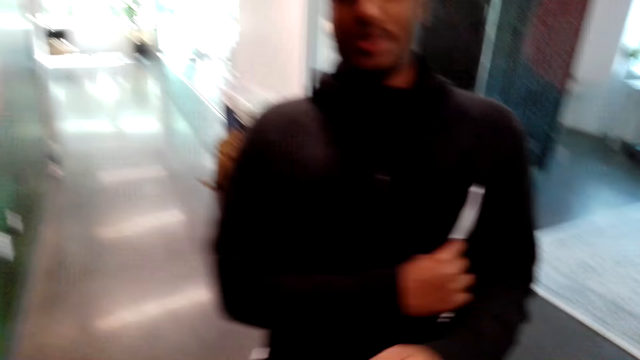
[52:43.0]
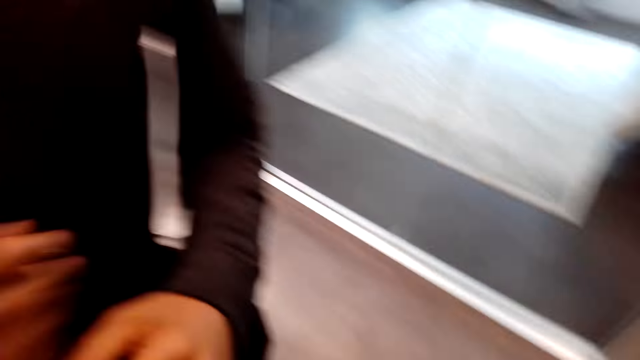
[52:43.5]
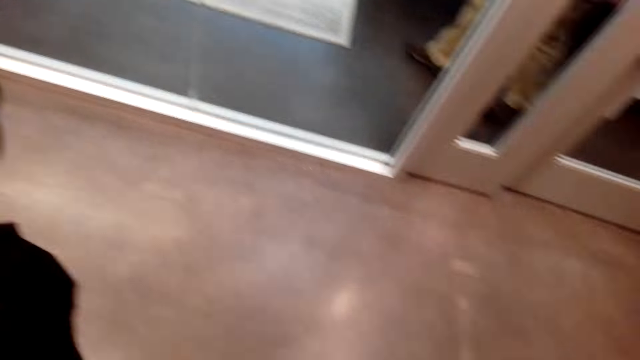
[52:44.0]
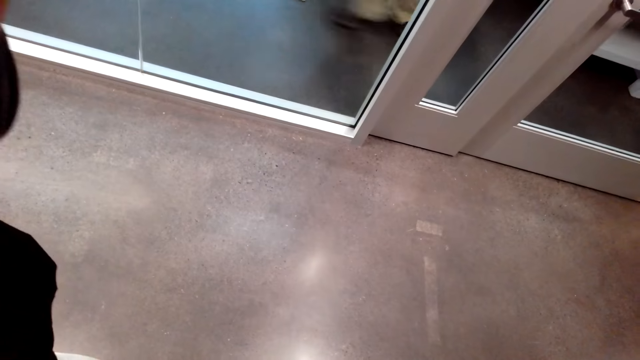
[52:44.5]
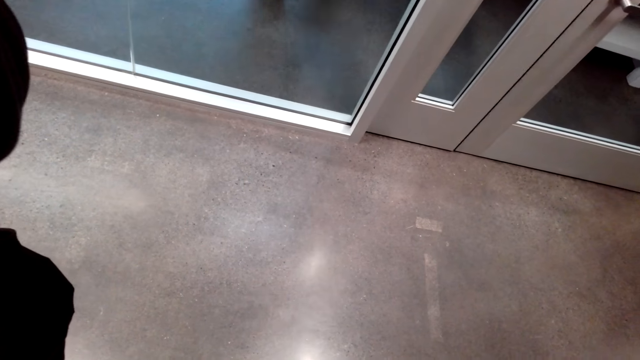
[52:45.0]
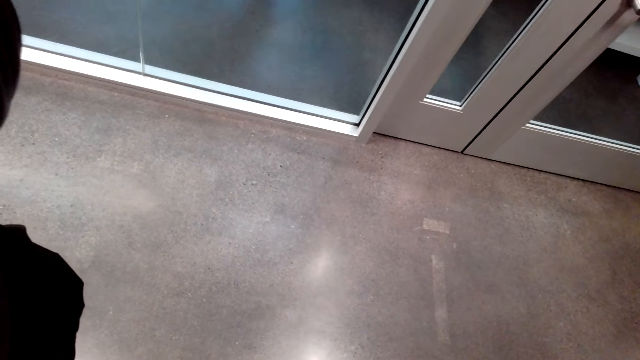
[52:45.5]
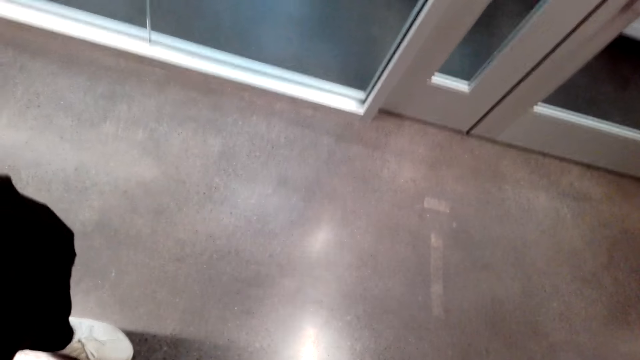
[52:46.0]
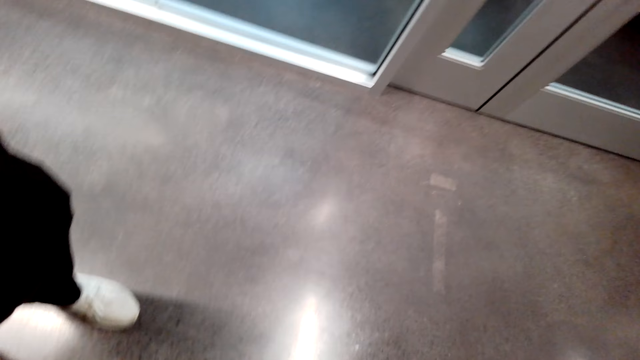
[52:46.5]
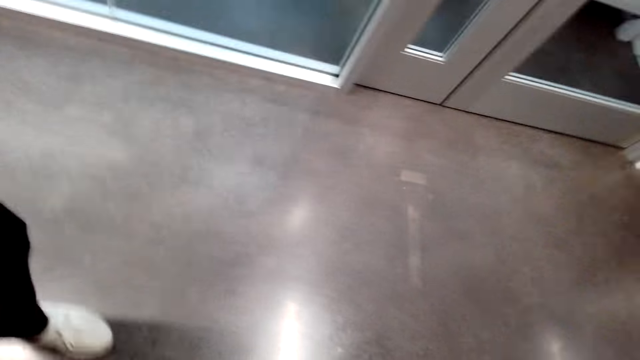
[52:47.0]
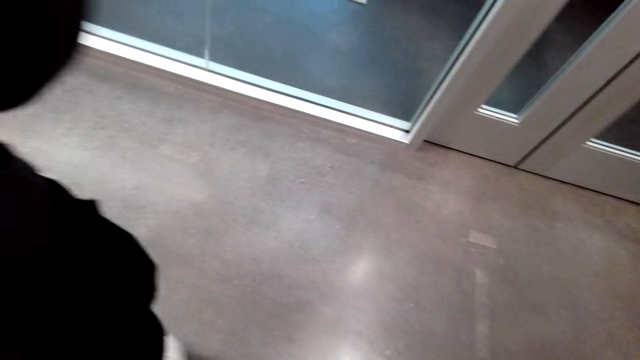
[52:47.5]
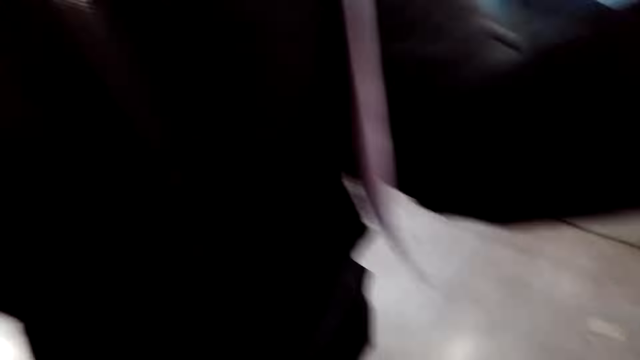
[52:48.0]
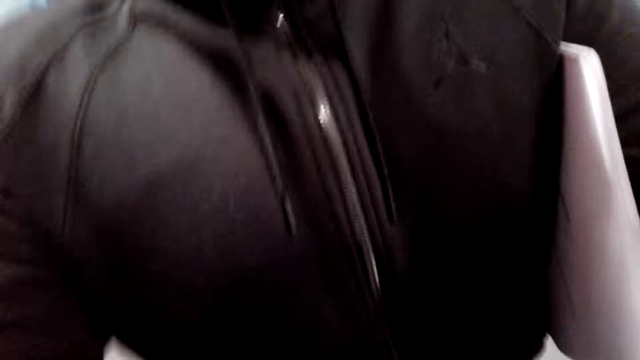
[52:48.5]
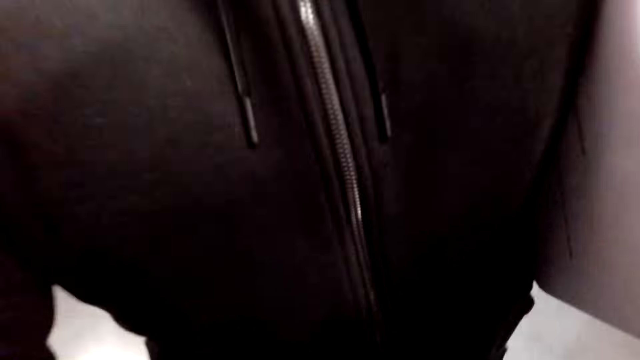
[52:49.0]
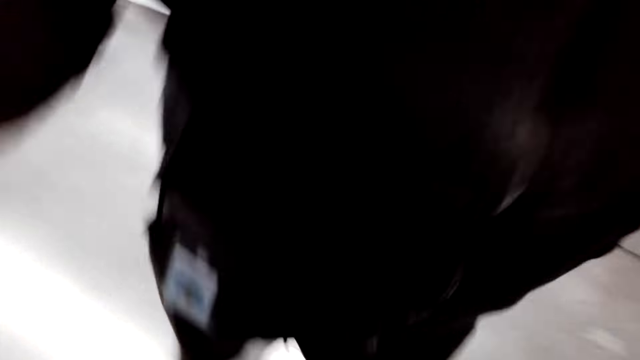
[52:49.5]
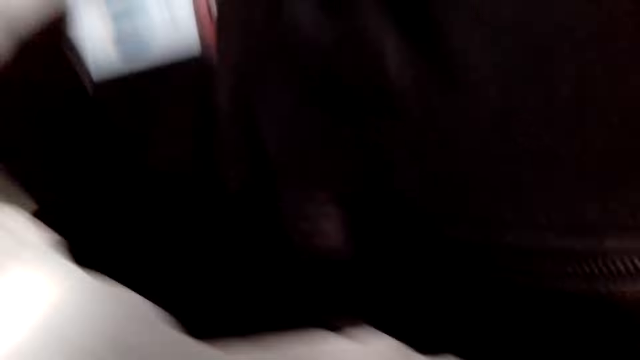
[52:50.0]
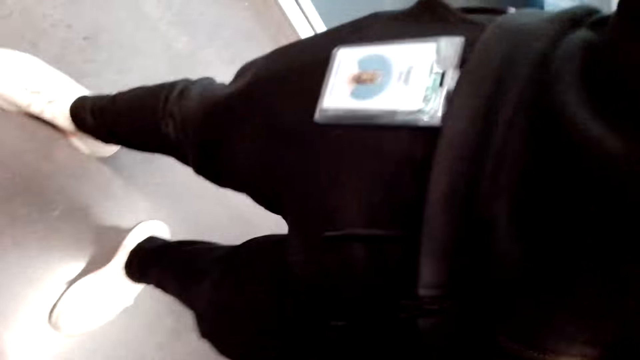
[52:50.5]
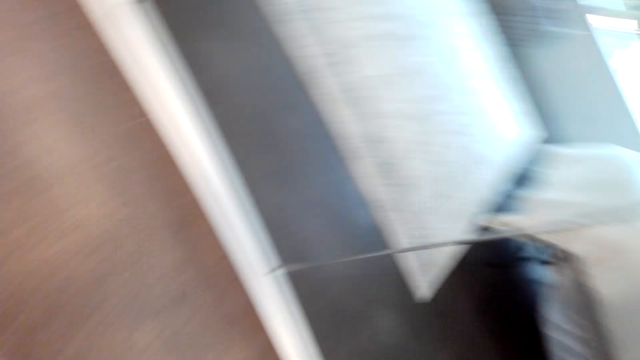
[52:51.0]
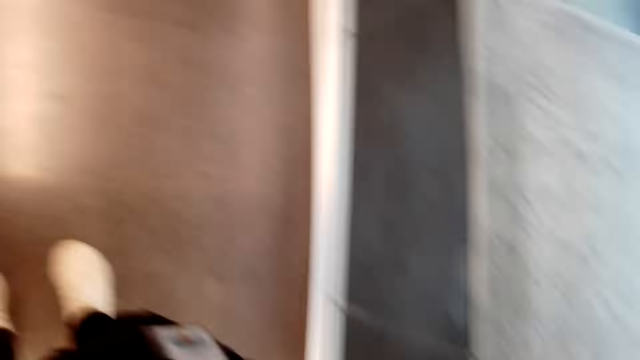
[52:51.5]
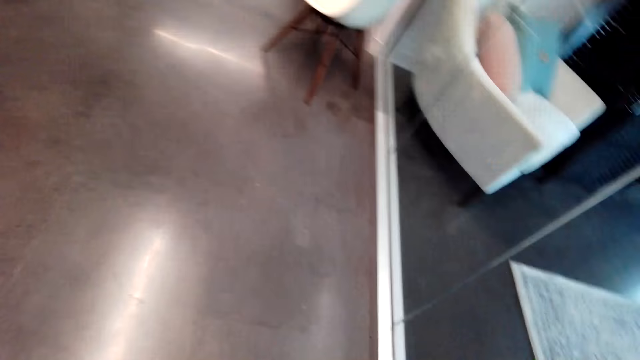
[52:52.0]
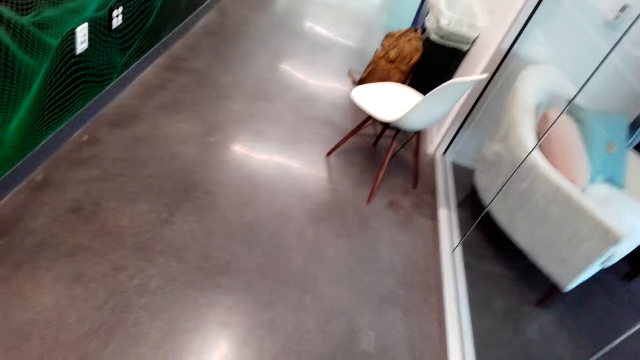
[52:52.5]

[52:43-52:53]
A man talks to the camera wearer. The man walks in the room. The camera wearer moves around the room.

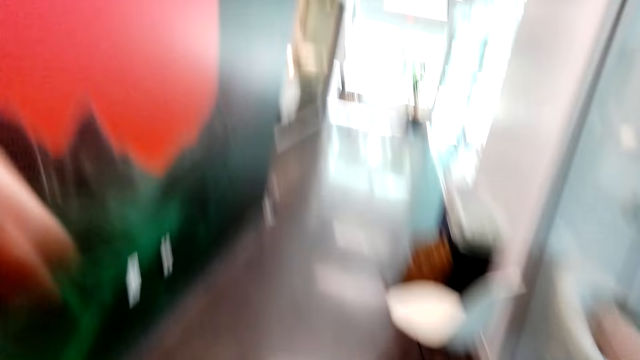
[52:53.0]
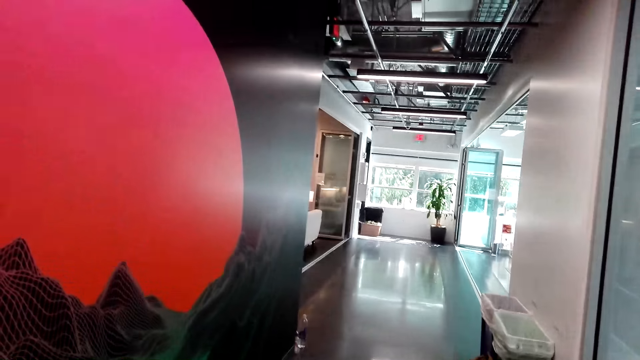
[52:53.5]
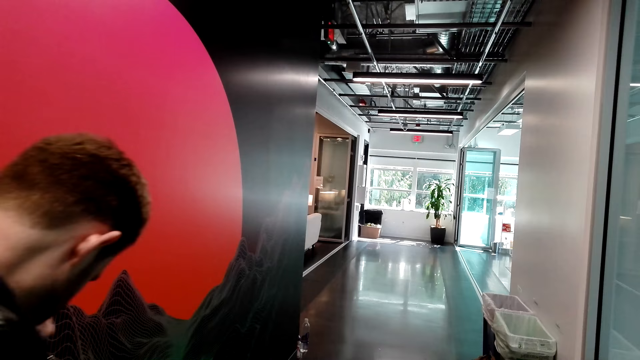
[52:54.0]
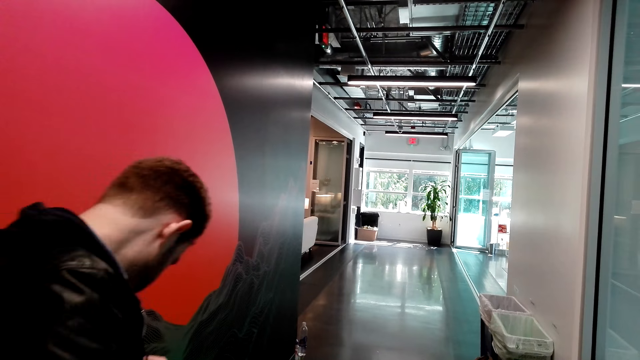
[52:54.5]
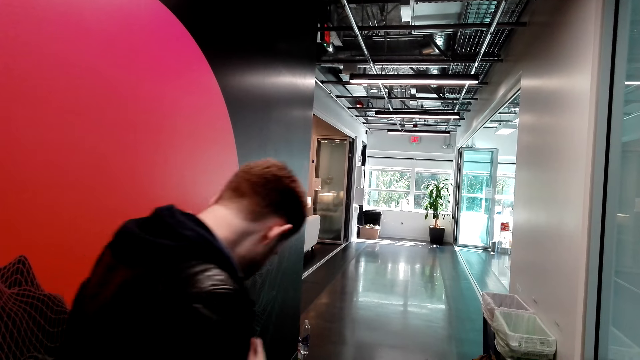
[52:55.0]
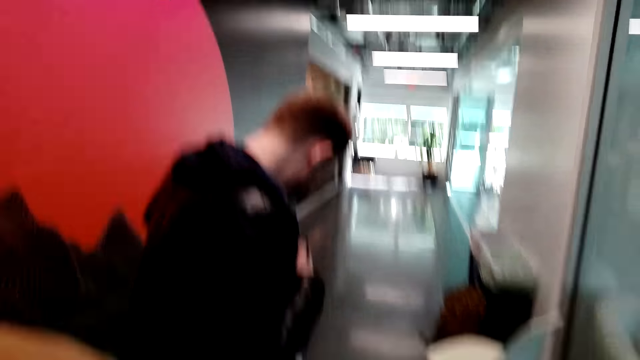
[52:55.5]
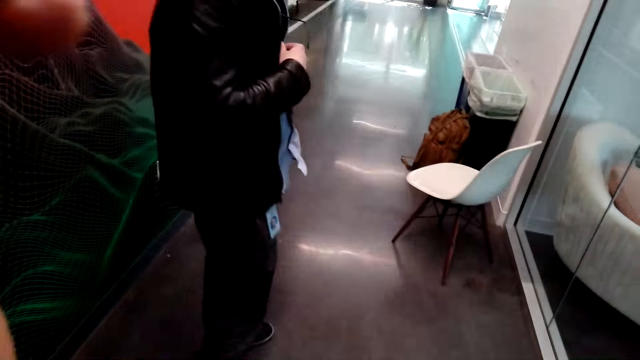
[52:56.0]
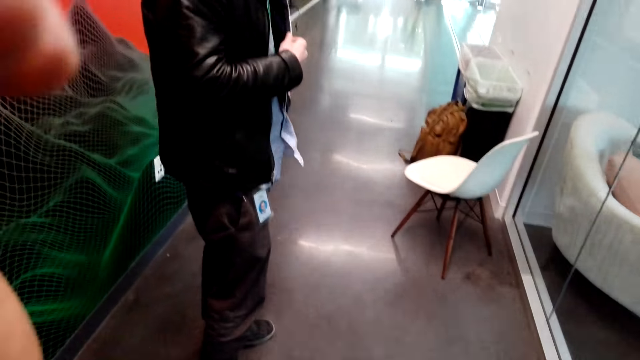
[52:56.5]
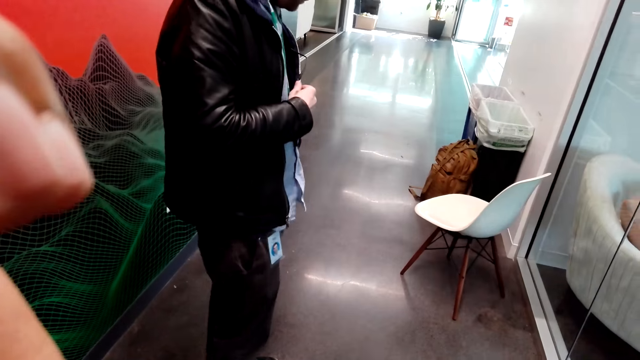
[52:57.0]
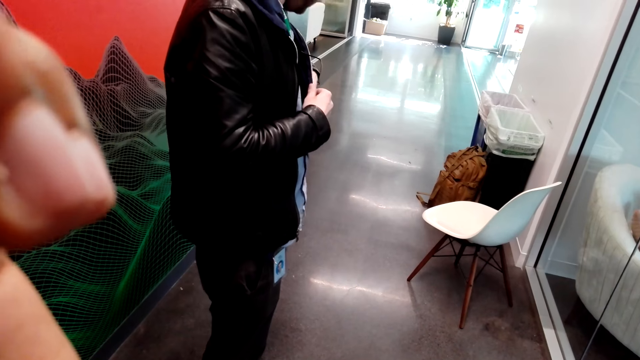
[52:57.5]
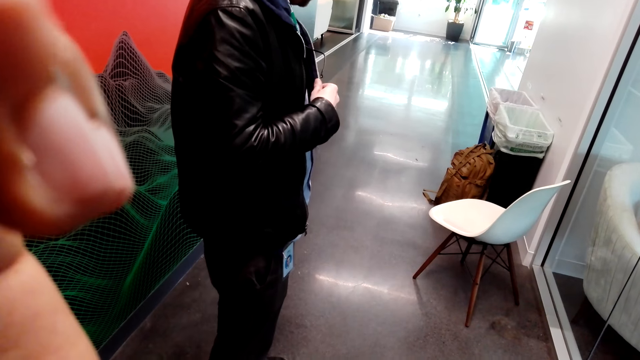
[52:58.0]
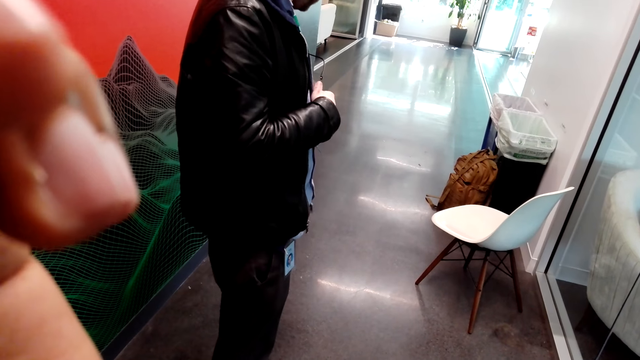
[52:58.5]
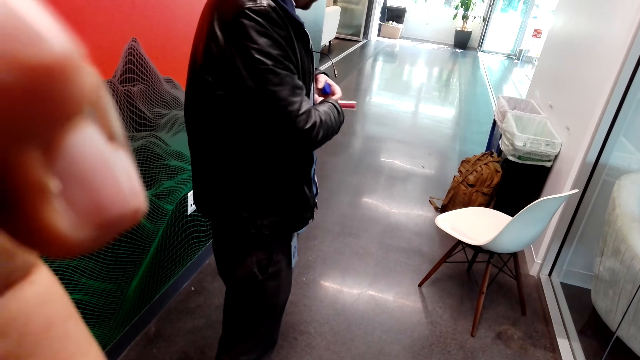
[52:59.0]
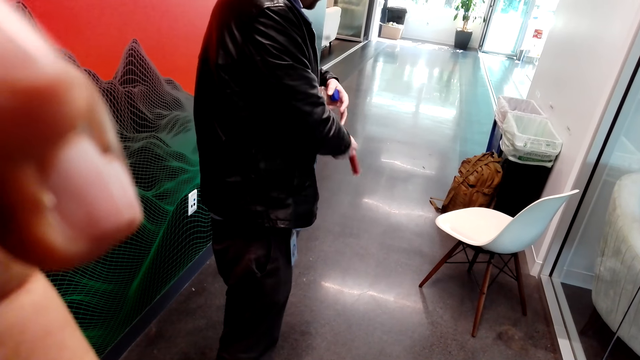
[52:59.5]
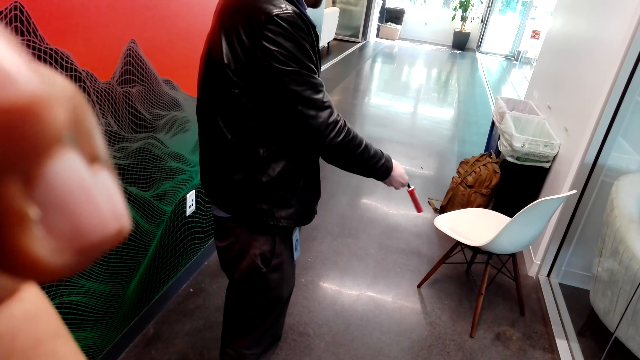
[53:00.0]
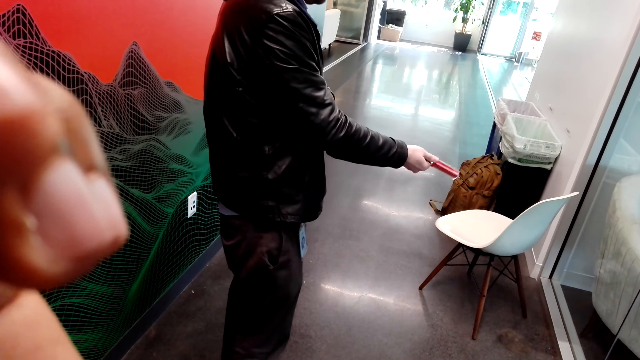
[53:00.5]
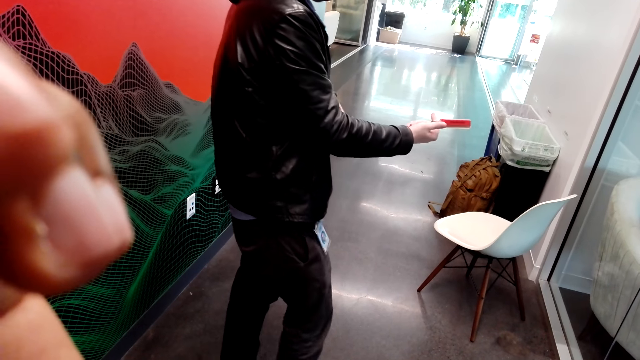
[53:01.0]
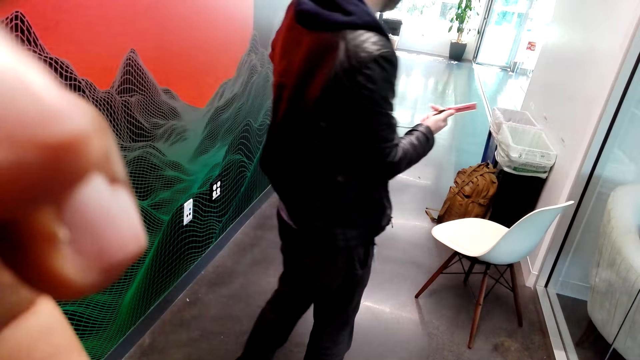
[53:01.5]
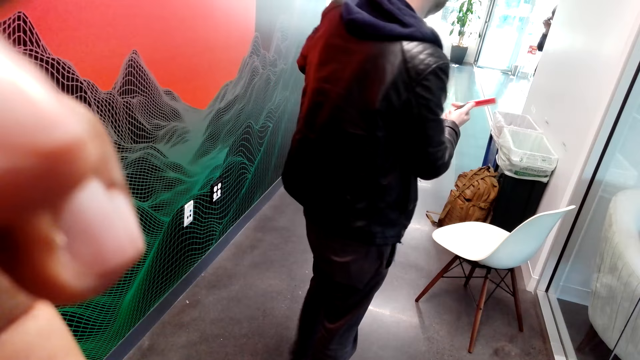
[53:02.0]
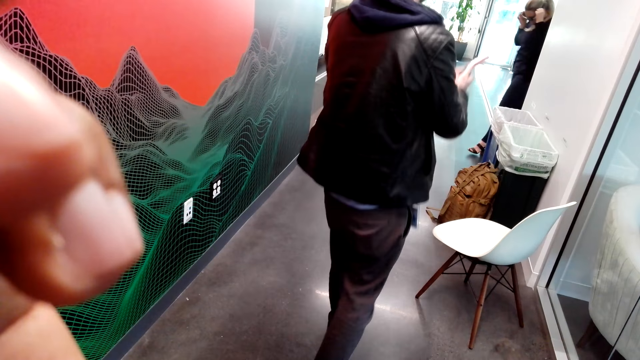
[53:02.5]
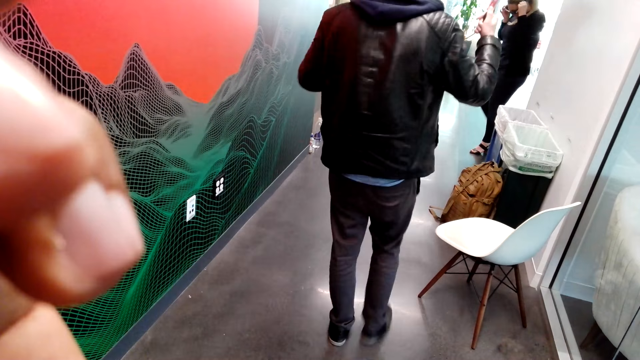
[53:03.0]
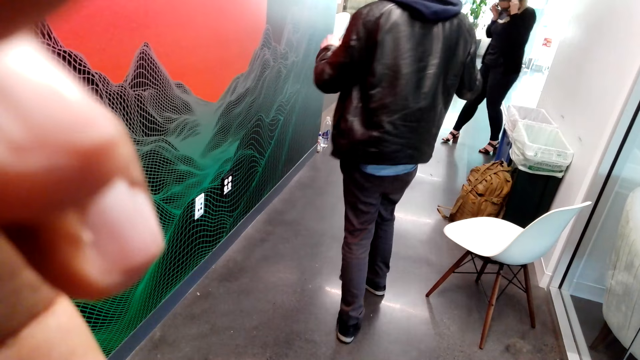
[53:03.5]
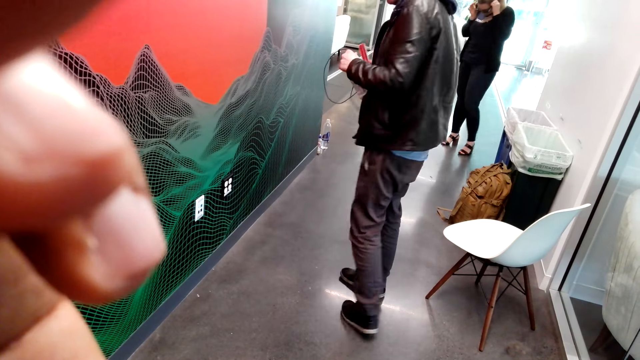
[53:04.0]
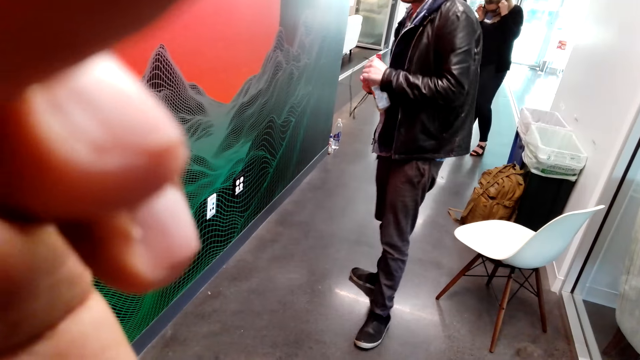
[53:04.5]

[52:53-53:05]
A man walks in the room. The camera wearer lifts up the hand. The man holds something on the right hand. A lady communicates through the phone.
